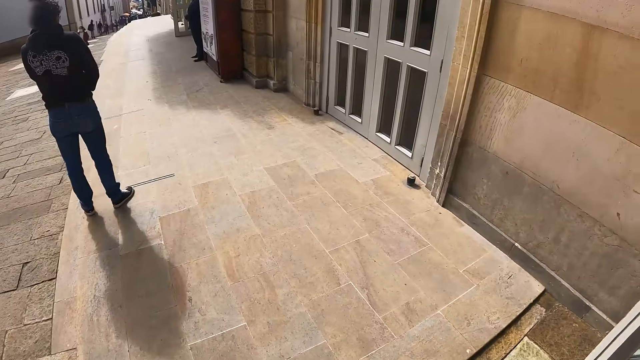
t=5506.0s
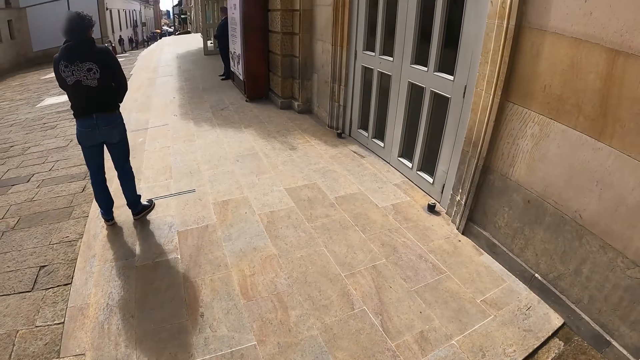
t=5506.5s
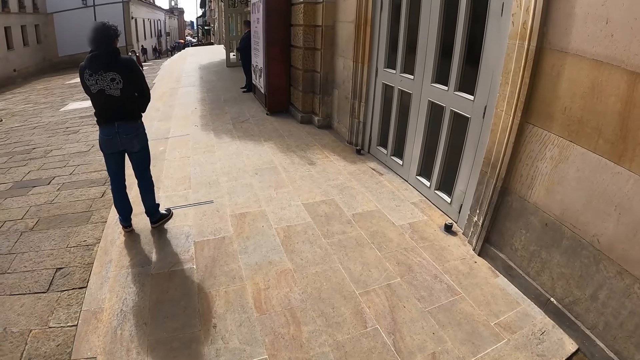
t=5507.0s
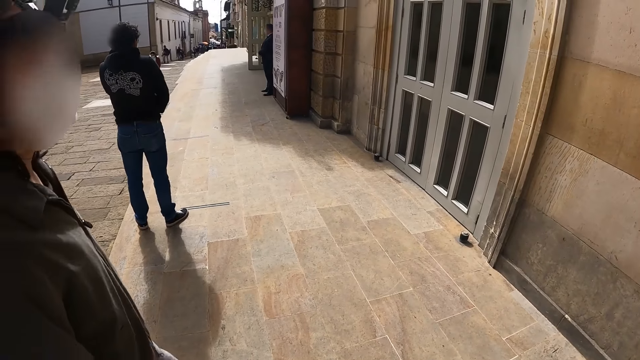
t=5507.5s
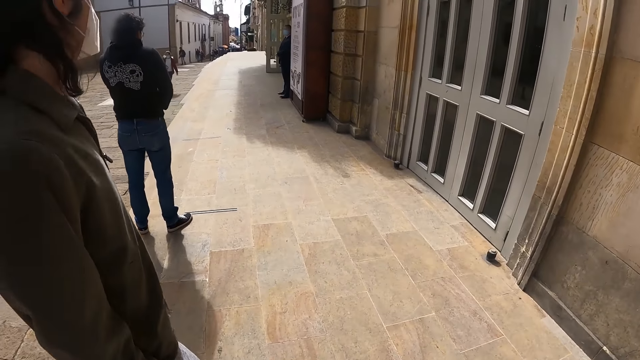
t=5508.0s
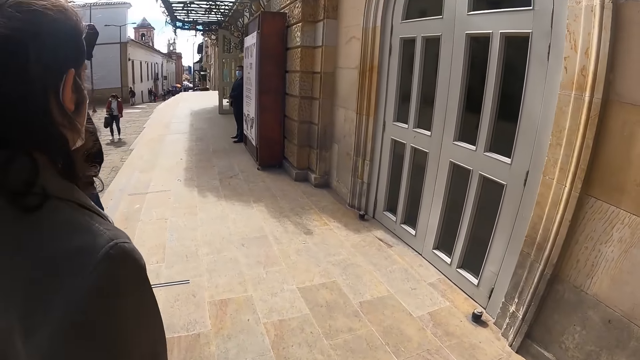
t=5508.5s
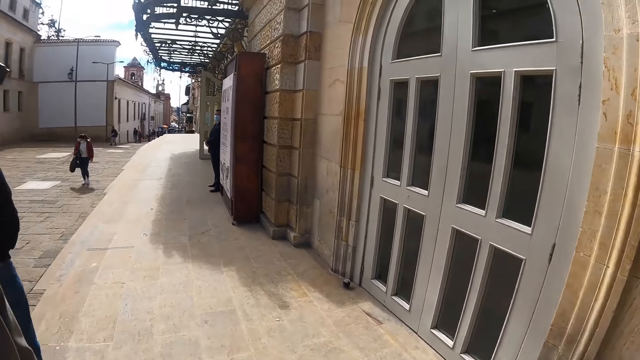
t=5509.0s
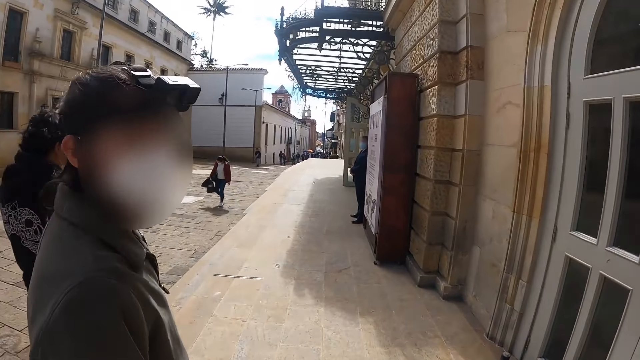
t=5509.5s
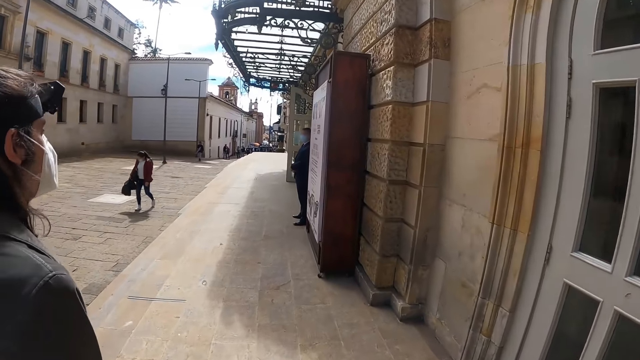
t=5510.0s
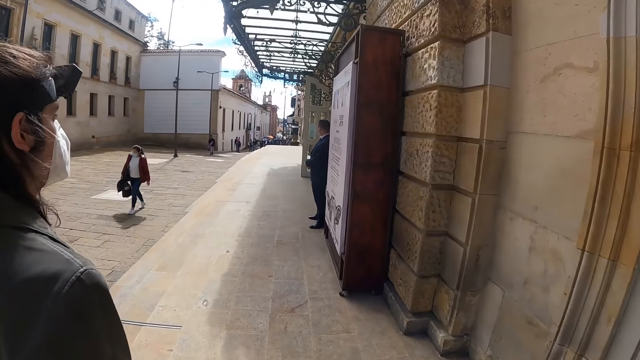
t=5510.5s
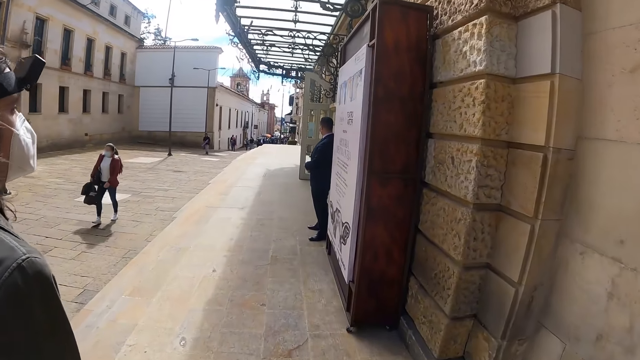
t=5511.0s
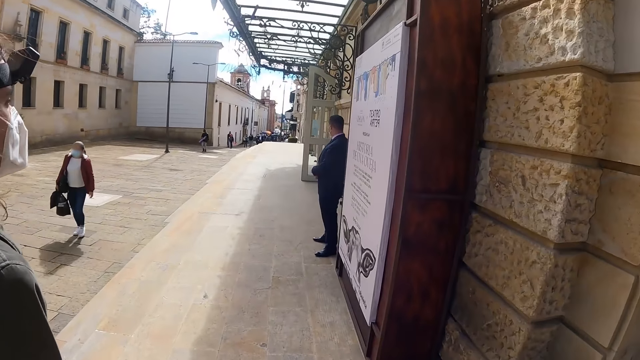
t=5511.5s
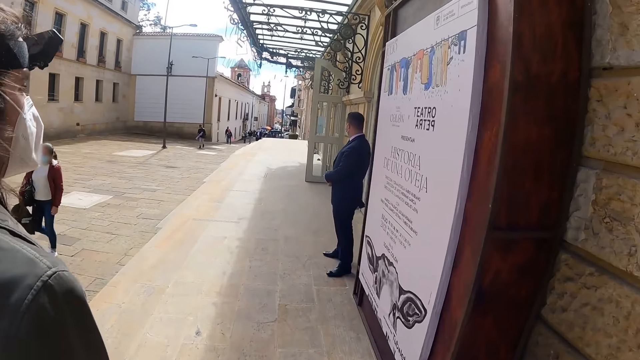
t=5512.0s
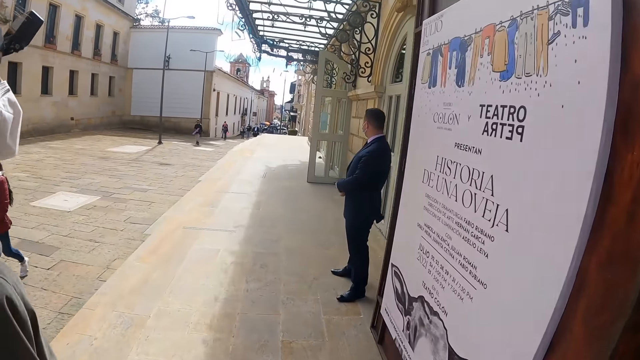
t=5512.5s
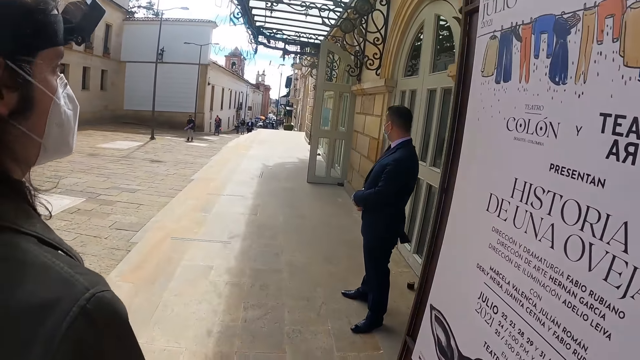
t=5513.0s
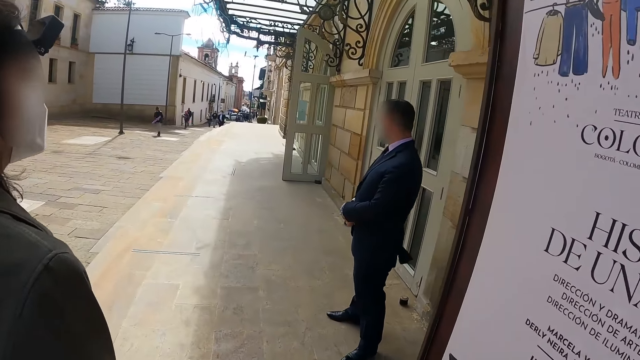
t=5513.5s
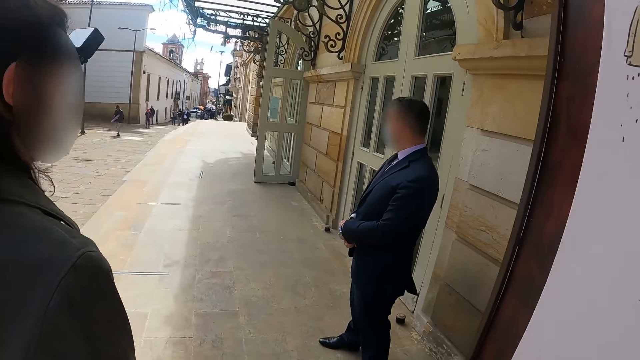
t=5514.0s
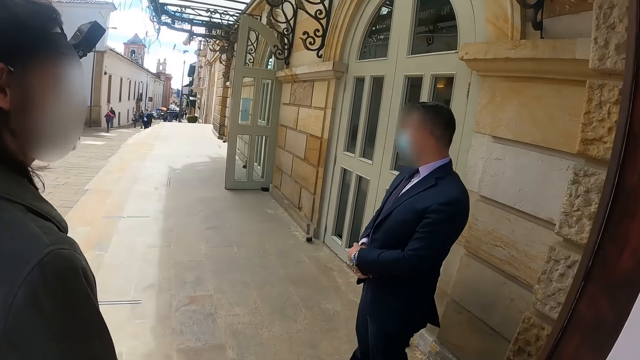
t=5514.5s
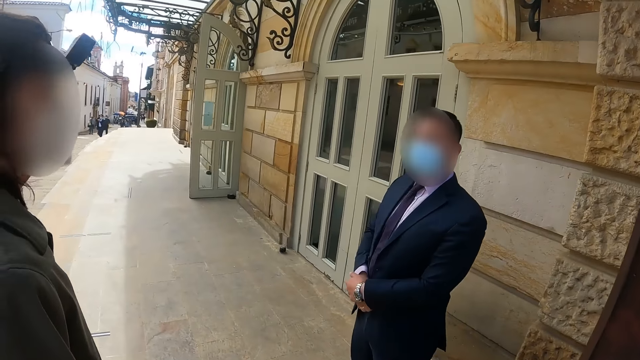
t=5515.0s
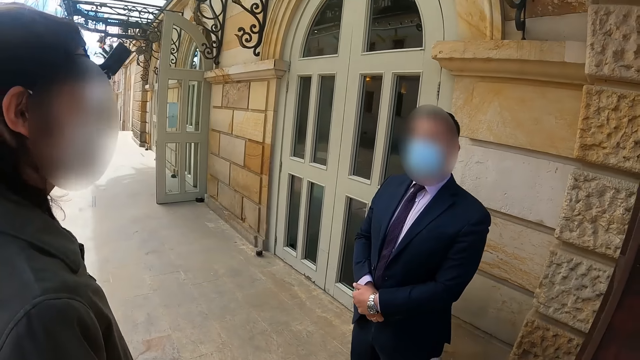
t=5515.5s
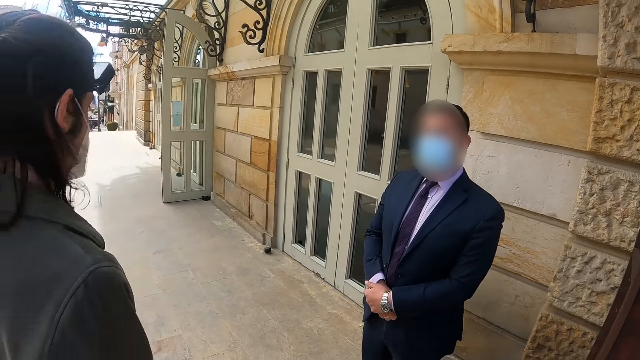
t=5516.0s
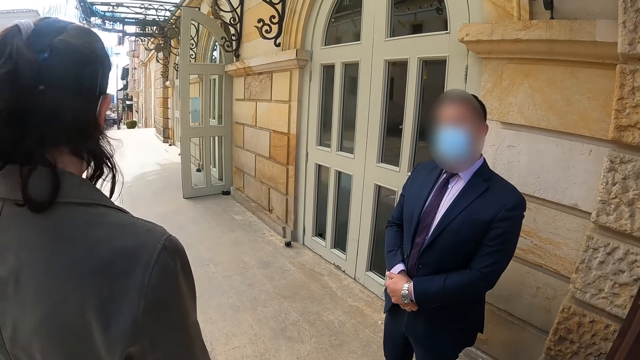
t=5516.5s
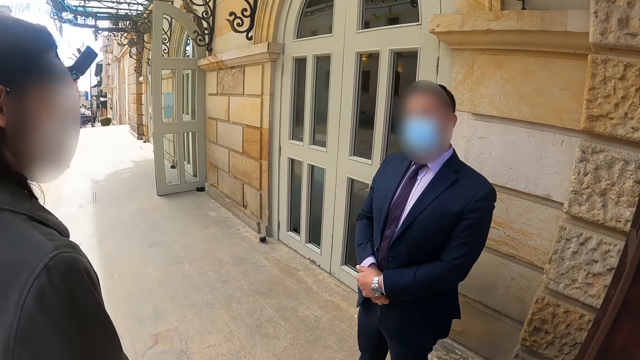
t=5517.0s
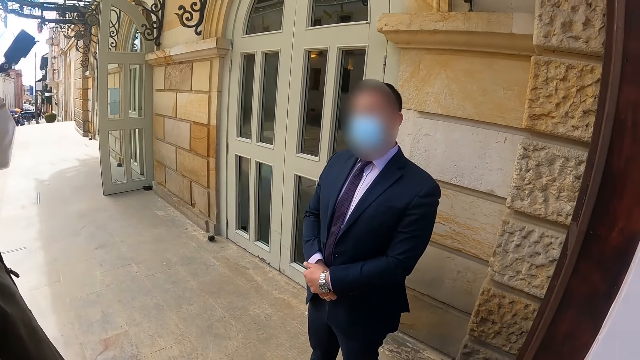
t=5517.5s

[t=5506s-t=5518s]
The camera wearer walks on the road. They look around. They stand by the sign board.

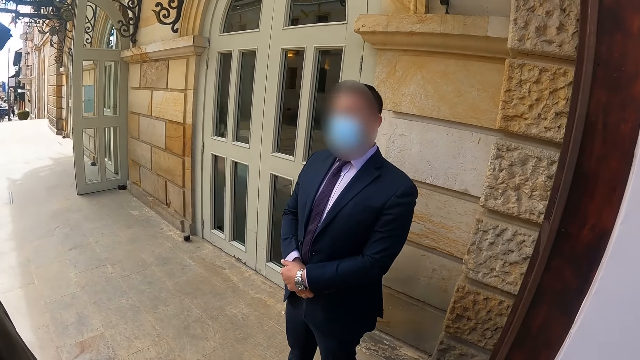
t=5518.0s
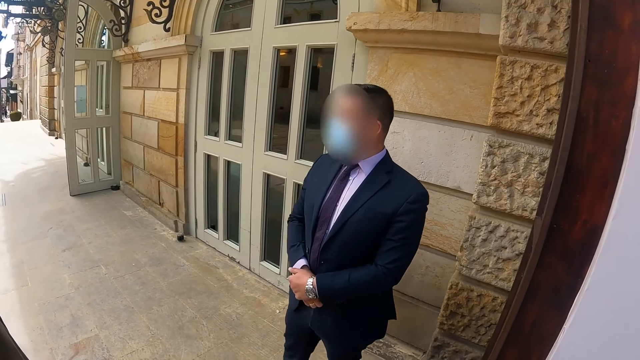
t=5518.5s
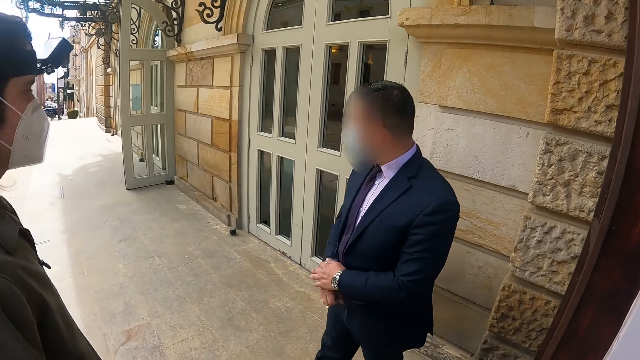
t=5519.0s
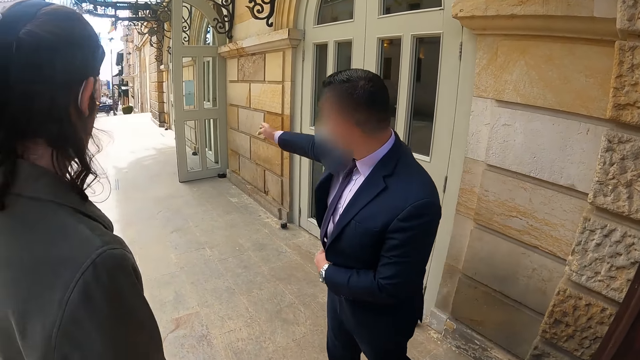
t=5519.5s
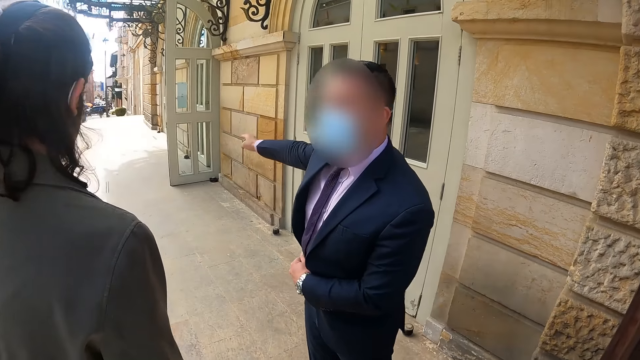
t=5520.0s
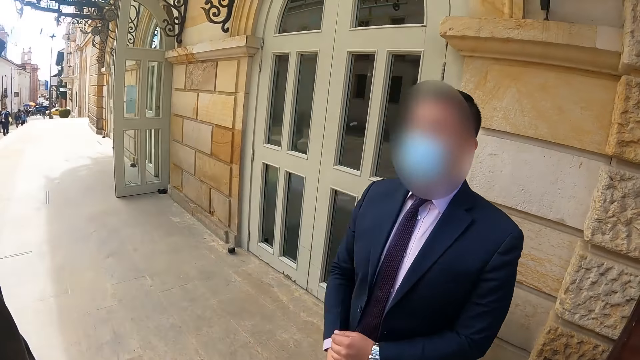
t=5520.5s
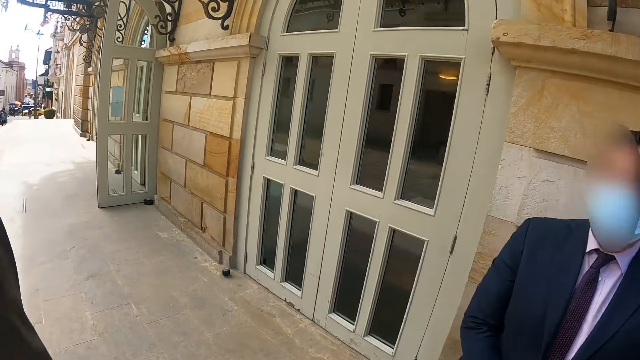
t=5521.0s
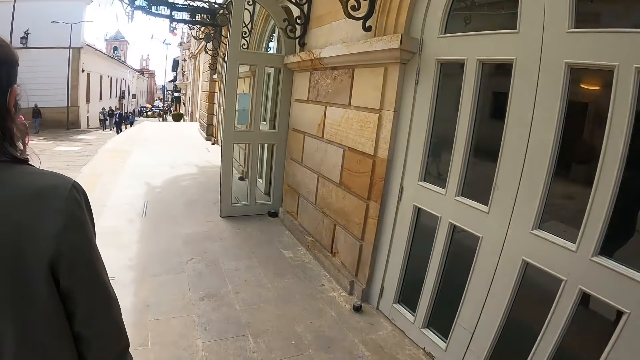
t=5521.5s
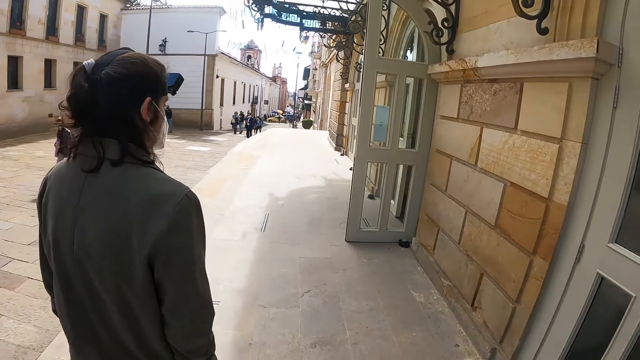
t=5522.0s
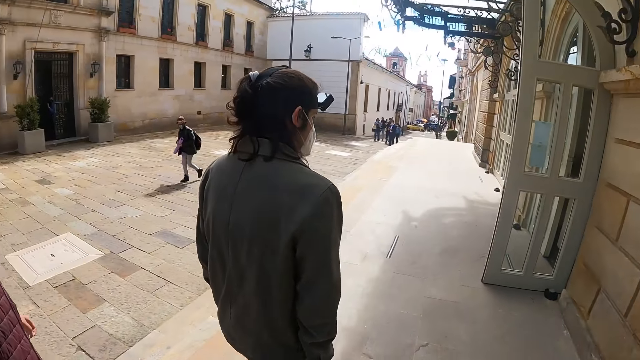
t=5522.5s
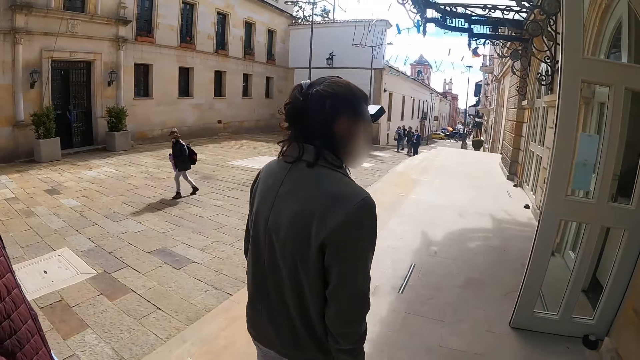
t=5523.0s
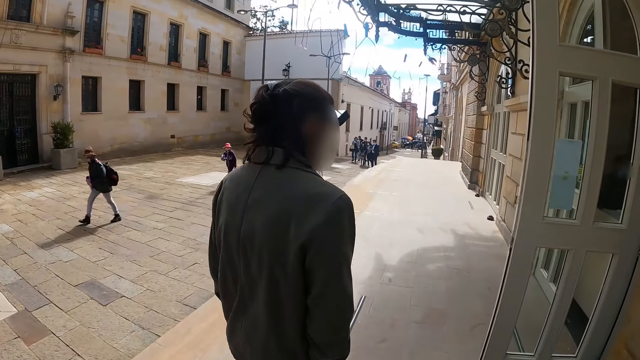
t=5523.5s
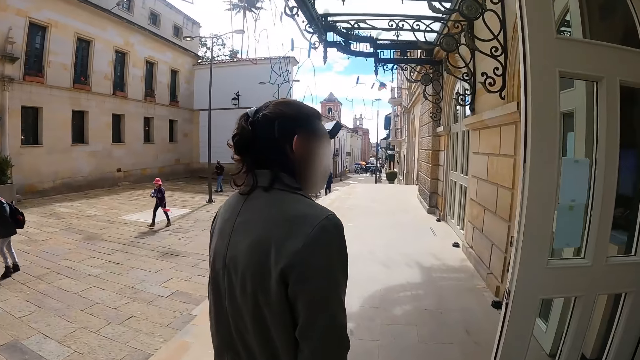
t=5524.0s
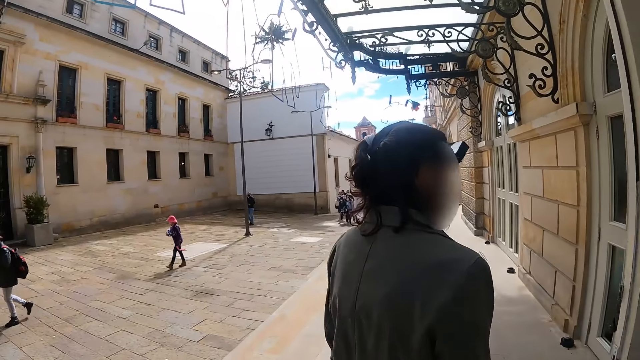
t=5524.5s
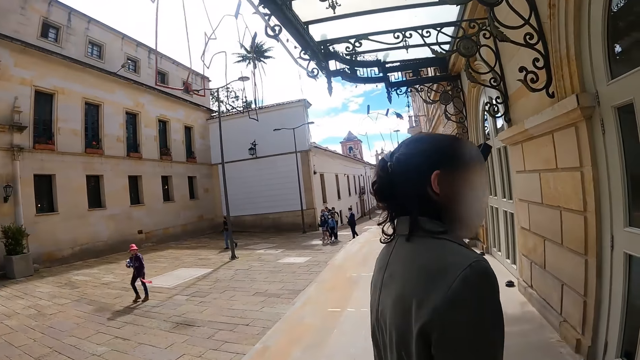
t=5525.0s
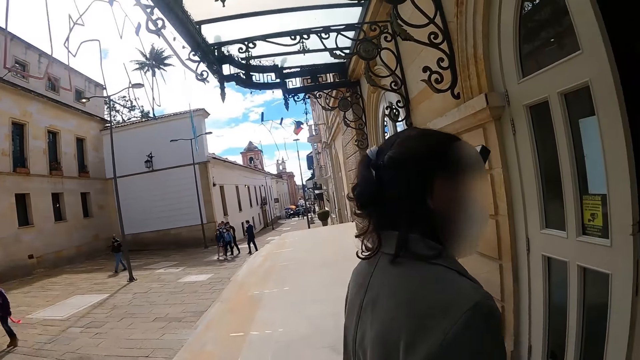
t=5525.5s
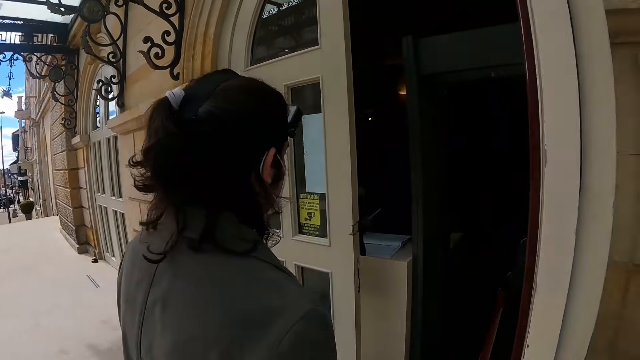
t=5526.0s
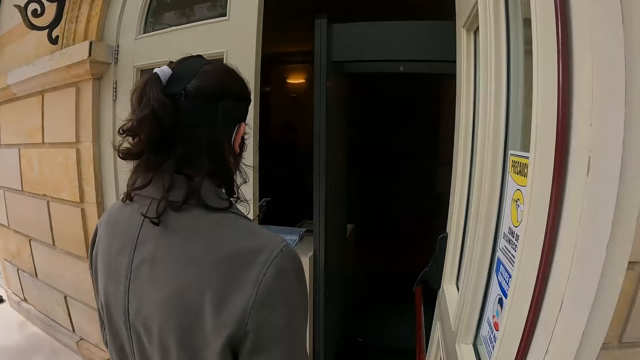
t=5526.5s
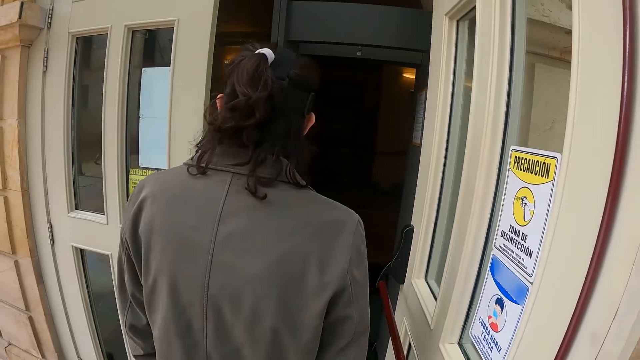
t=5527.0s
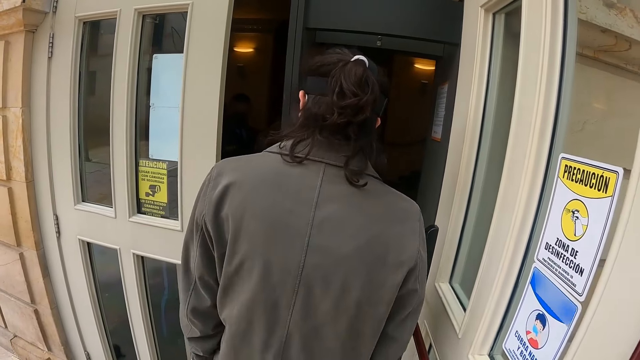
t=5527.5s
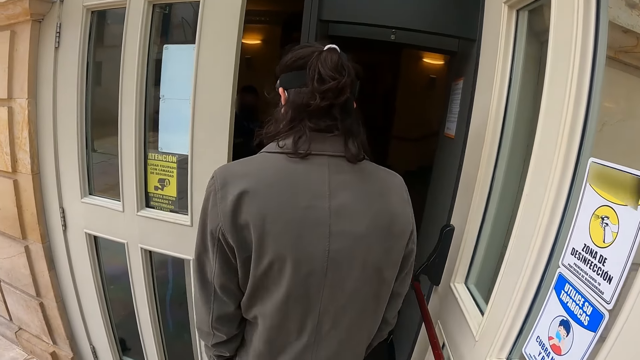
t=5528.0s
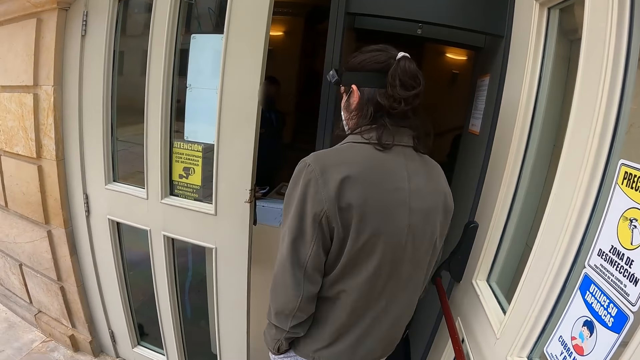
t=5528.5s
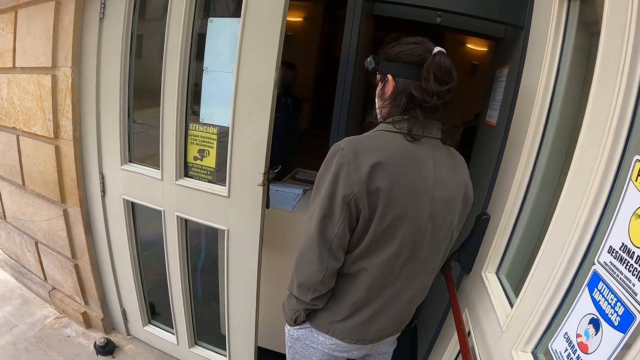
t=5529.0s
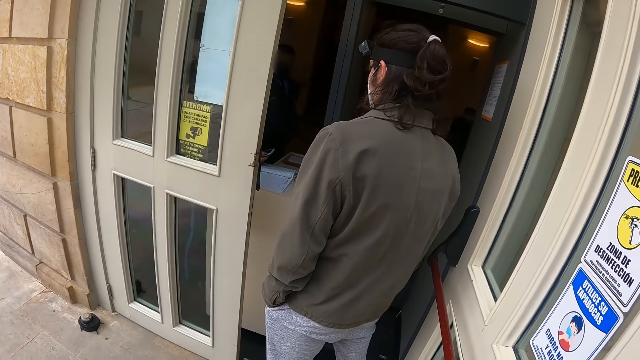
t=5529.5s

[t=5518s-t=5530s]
A man points at the road. The camera wearer walks on the crosswalk. They stand by the building entrance. They look around.
